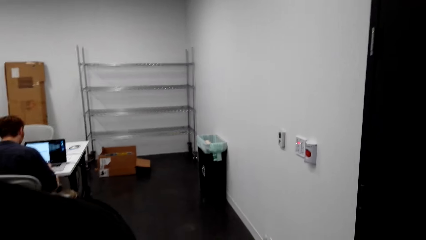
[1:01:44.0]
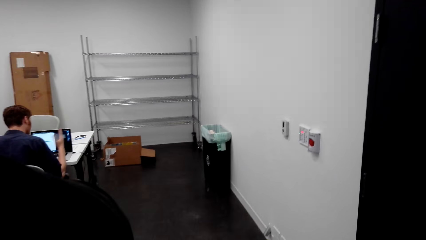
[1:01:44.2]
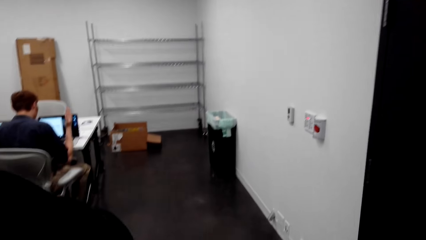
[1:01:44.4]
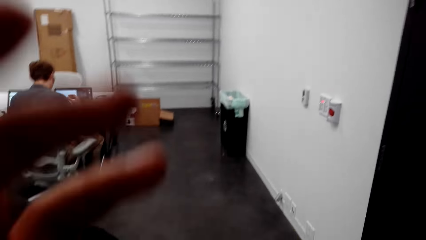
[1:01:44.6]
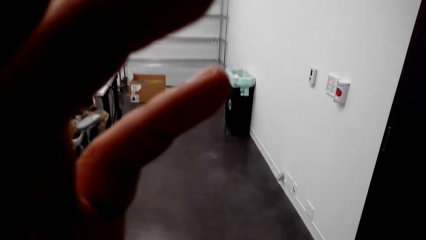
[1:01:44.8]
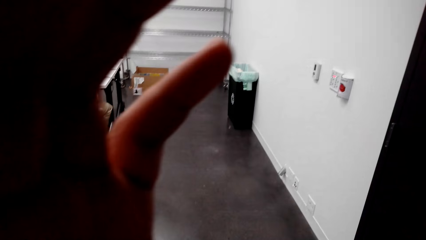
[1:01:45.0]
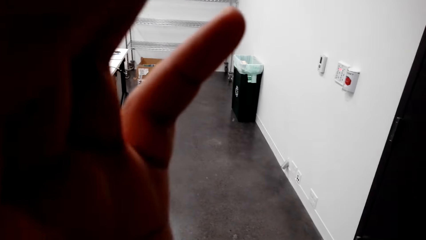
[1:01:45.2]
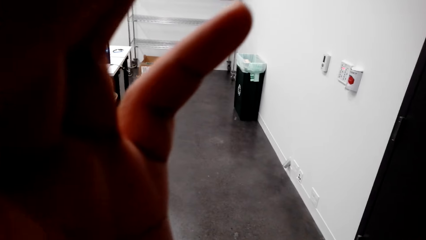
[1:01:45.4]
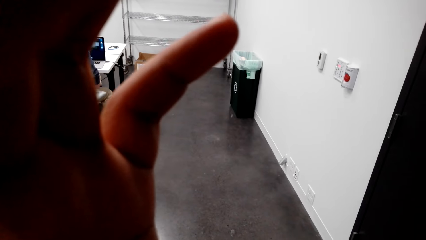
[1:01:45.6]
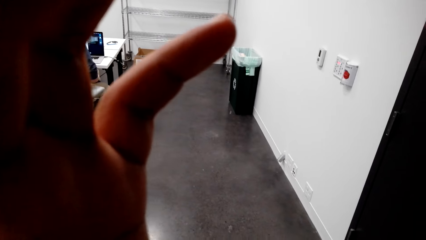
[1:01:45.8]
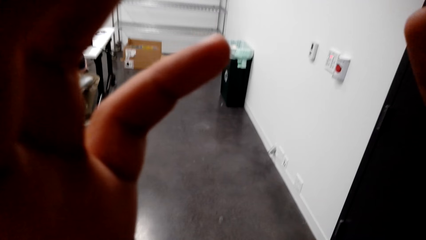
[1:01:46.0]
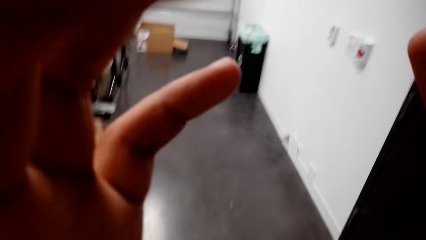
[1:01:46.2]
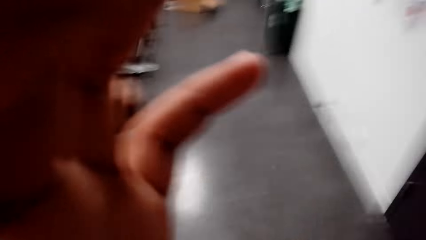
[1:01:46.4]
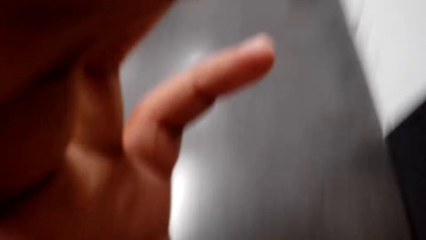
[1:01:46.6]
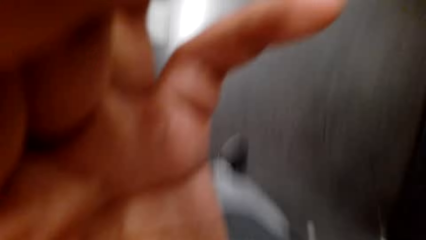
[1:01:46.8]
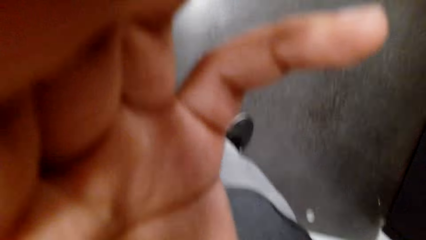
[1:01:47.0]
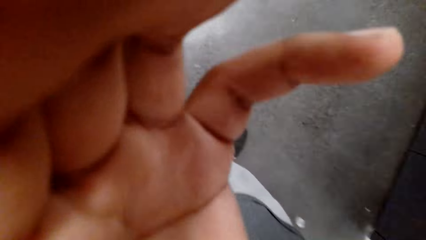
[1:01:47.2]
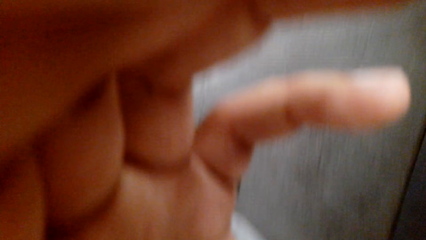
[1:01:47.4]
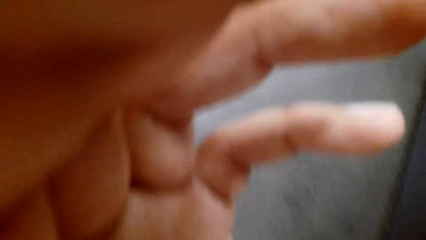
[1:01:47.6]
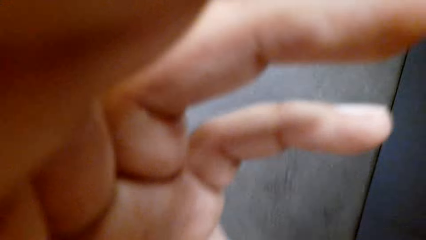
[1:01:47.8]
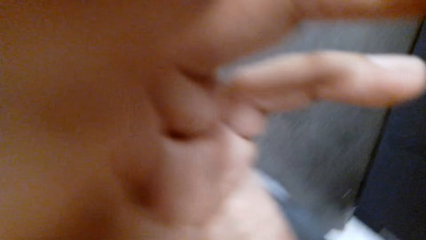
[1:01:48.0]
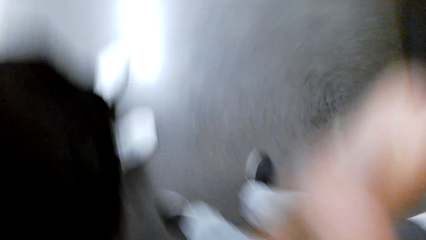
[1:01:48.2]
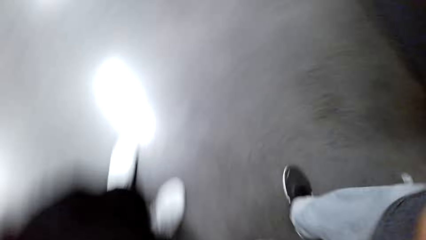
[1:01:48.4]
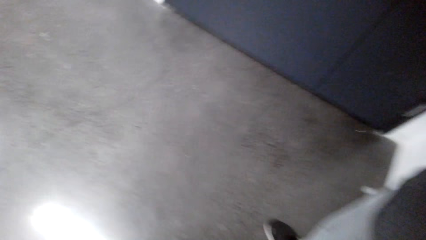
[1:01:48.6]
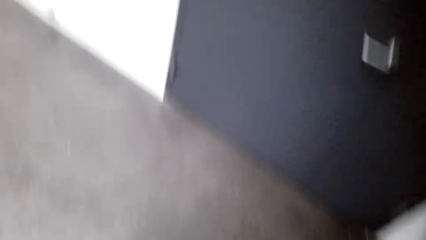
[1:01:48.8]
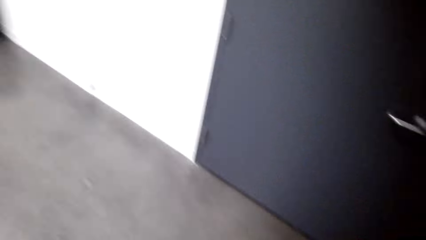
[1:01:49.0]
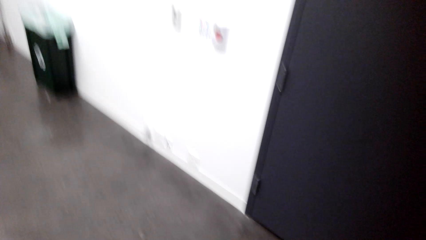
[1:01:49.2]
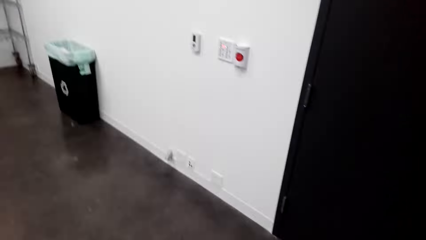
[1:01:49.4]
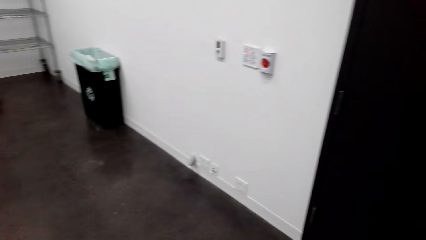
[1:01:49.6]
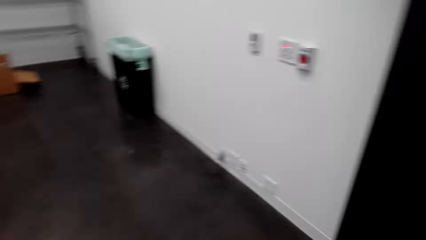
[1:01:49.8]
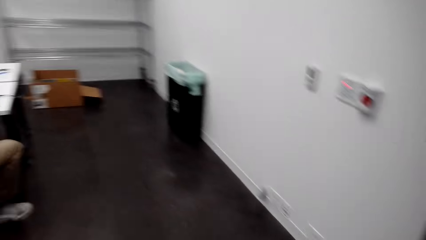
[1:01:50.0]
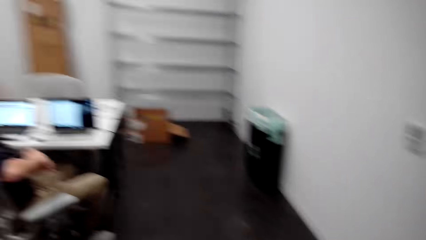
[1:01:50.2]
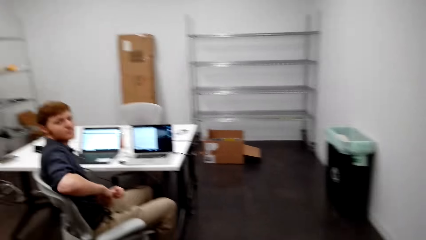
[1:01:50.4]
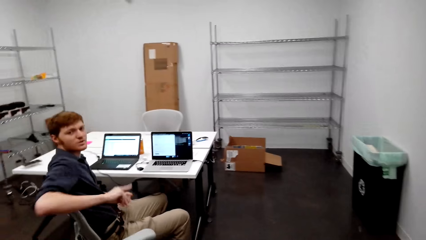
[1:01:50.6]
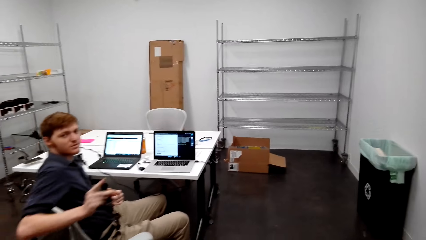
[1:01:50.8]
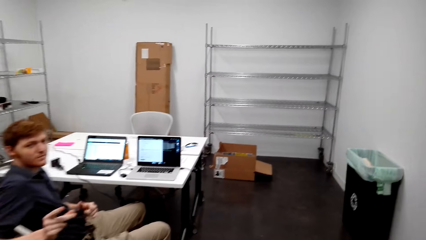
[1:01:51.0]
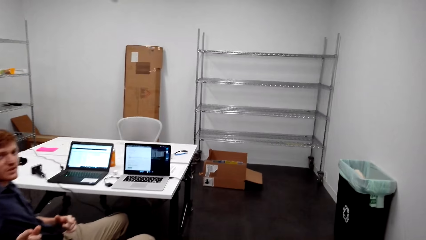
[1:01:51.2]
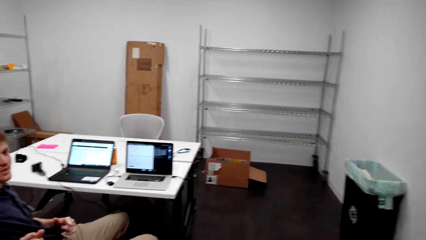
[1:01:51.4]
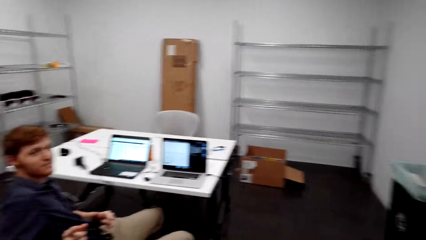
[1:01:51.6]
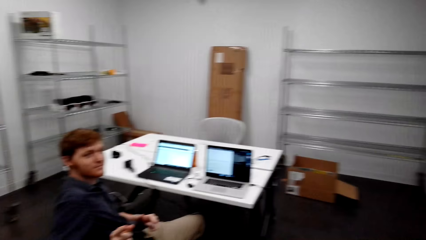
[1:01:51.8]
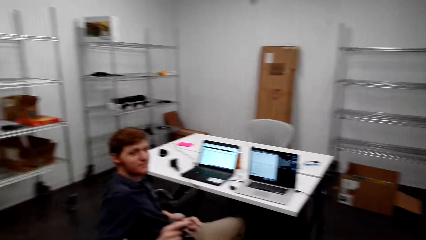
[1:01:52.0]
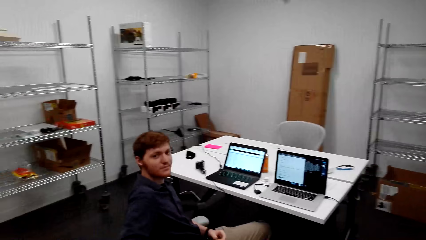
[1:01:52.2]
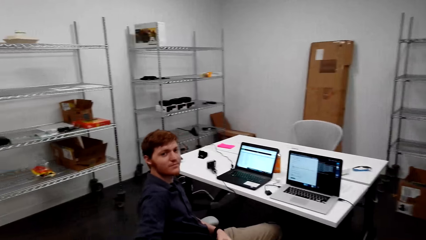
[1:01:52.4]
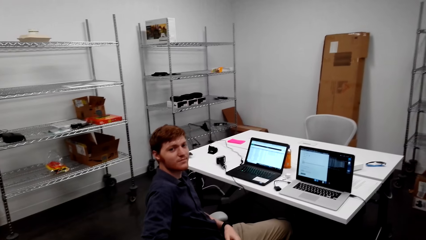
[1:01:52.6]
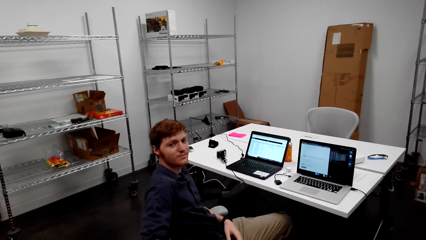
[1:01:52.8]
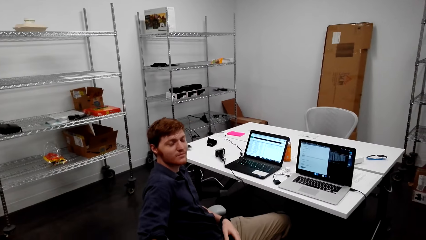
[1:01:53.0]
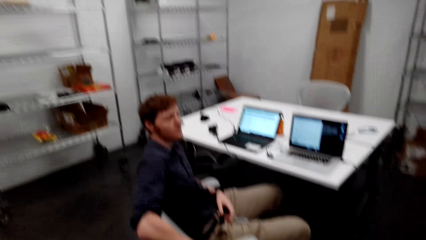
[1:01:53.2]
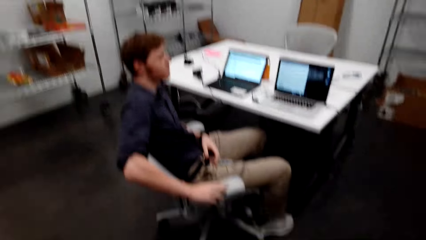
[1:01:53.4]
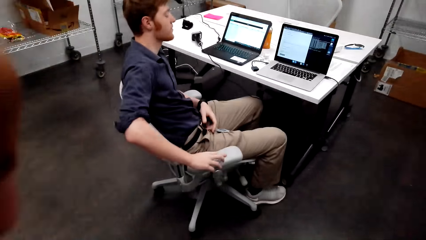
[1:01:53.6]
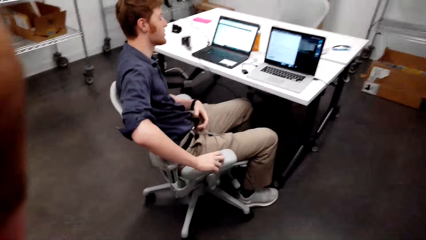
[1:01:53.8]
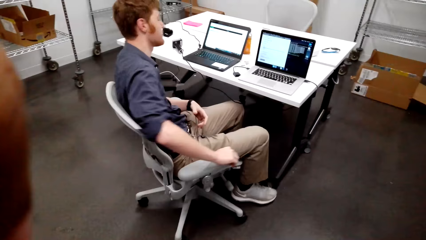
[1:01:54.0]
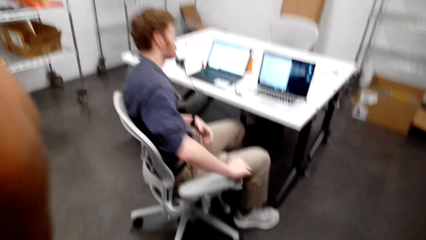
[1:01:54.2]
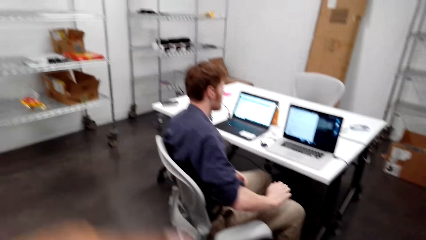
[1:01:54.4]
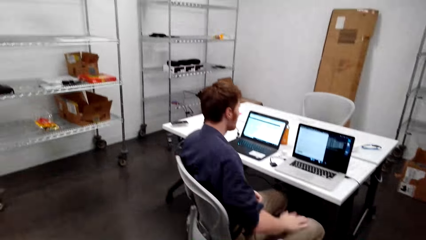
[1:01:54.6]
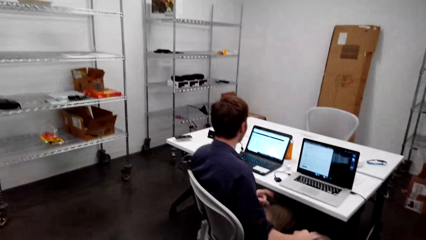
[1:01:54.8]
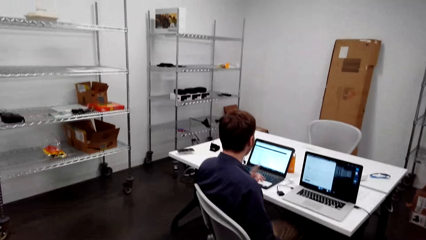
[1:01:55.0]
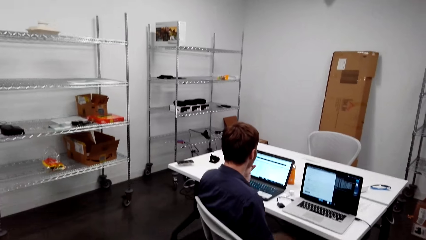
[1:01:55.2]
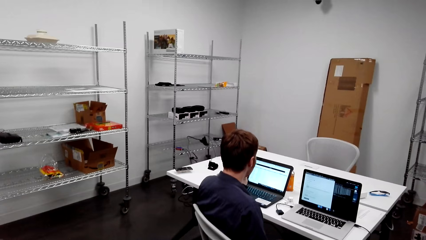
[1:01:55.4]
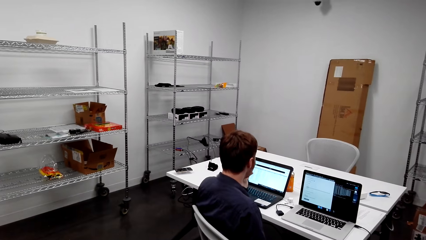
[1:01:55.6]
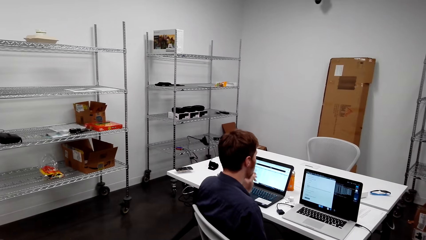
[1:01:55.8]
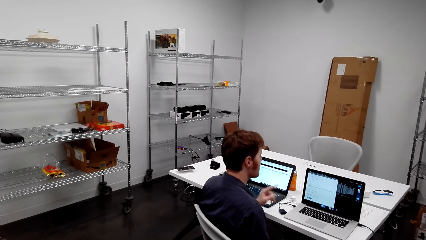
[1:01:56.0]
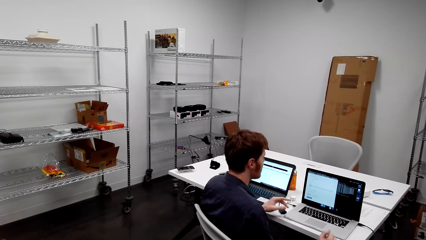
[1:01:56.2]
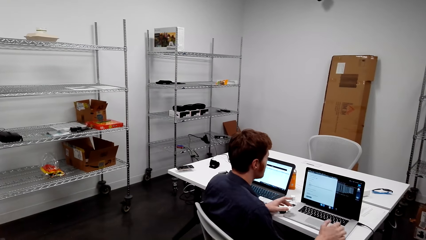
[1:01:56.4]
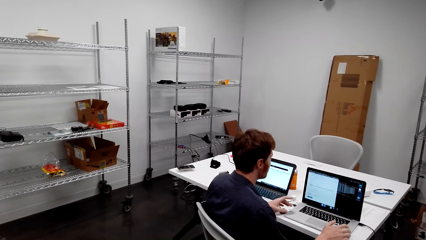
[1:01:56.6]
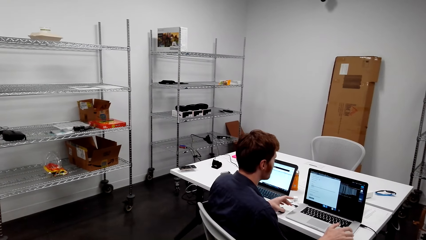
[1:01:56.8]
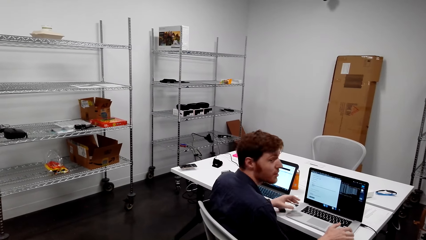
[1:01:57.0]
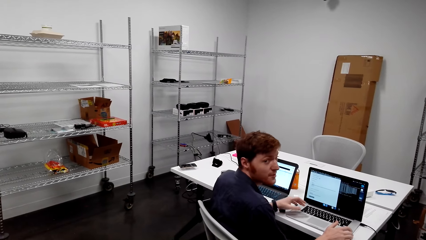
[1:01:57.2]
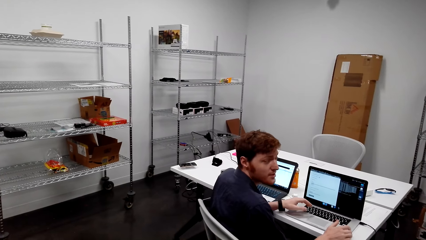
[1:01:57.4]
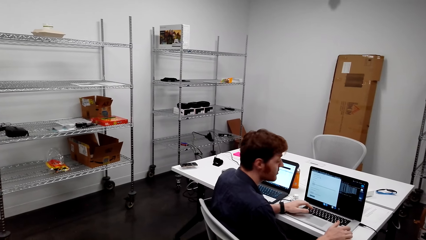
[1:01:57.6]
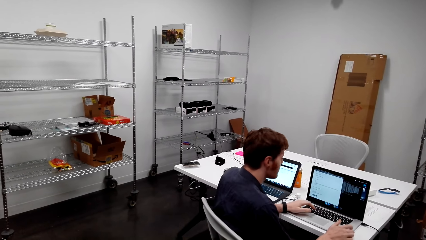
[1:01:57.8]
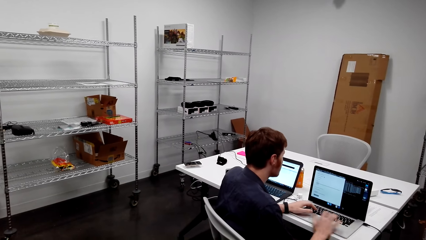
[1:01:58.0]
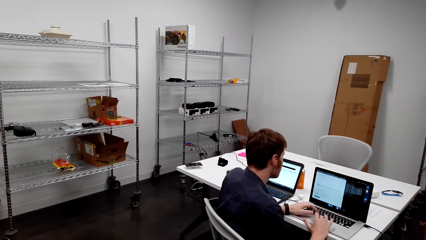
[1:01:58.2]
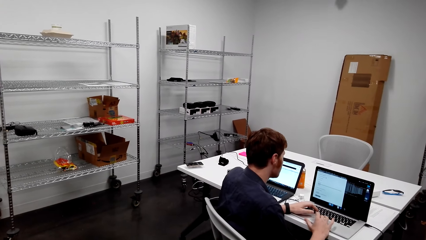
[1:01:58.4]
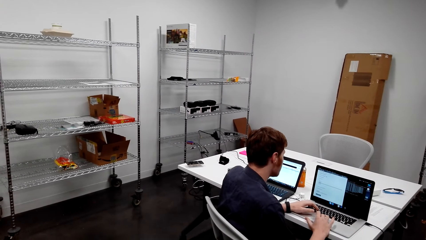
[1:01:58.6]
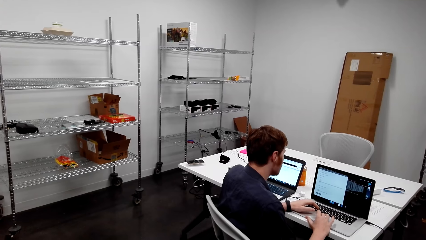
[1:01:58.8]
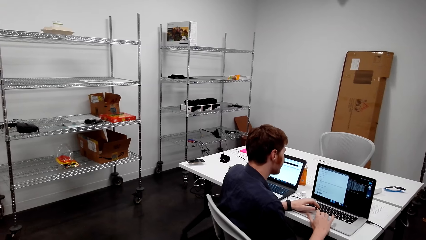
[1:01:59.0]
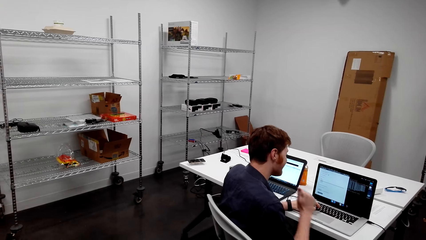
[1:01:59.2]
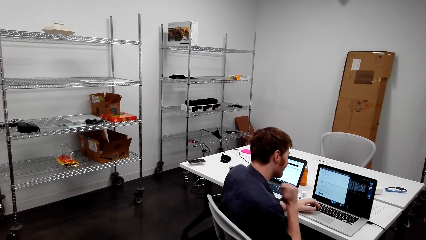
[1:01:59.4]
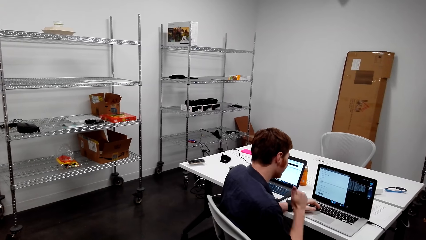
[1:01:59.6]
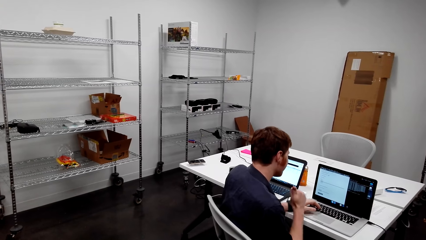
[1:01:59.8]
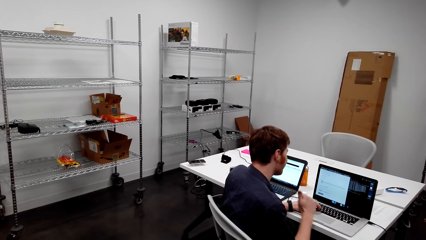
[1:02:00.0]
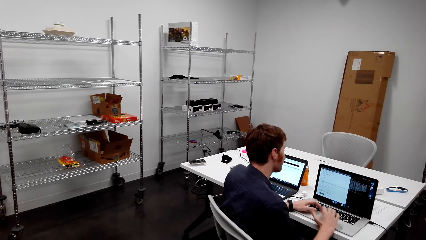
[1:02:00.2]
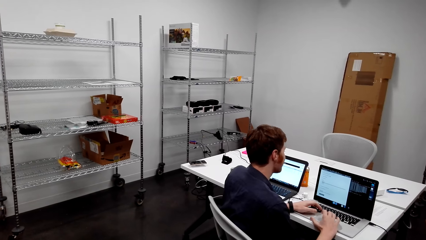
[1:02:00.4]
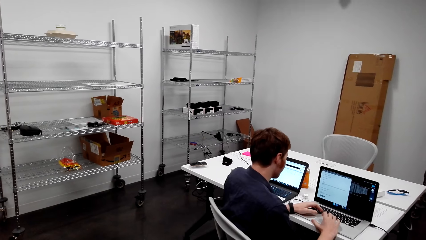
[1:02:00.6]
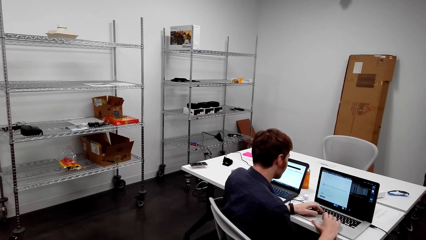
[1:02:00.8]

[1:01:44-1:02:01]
The camera wearer looks around. They hold a camera. They touch the camera. They look around. A man dialogues with the camera wearer. The camera wearer dialogues with the man. They look around. They dialogue with the man. The man thumbs up.
